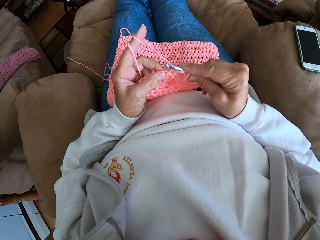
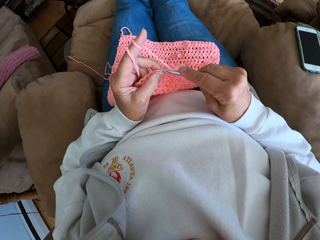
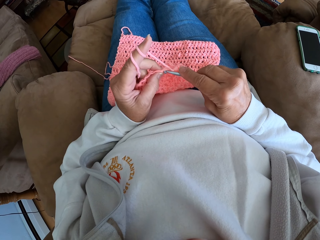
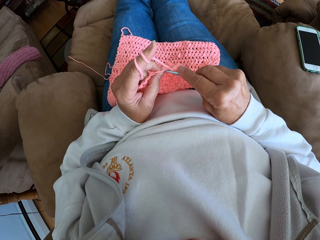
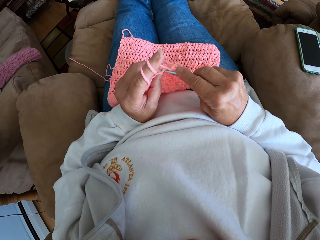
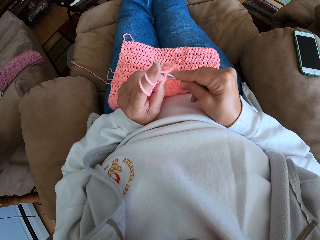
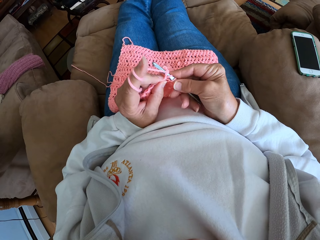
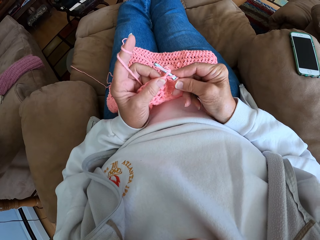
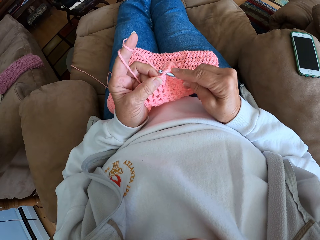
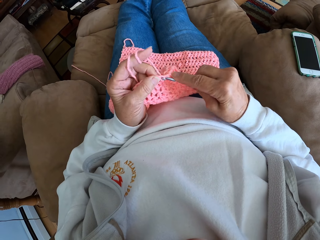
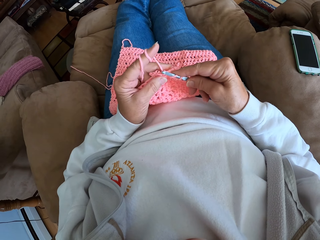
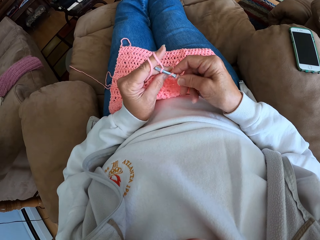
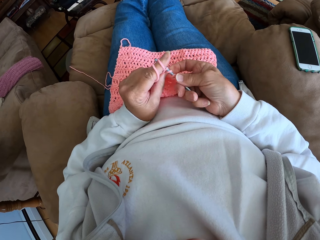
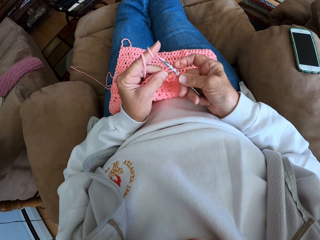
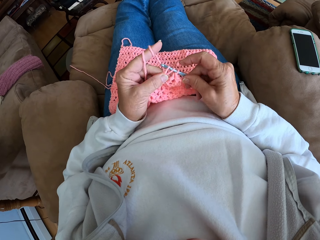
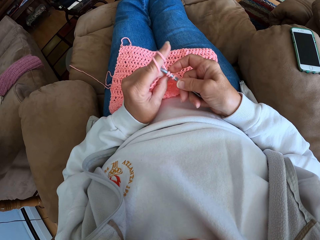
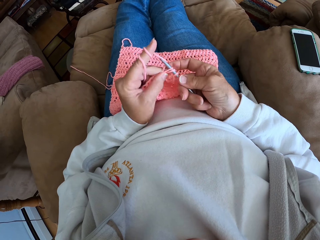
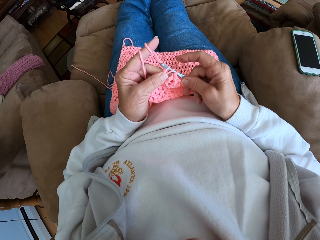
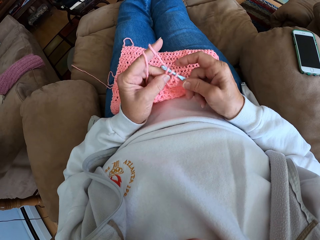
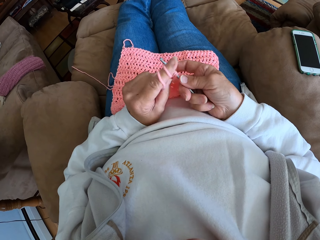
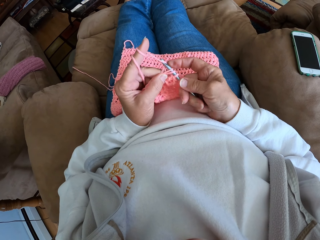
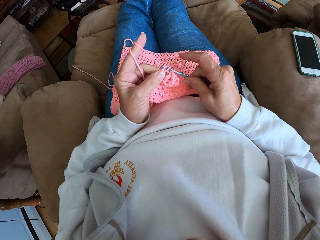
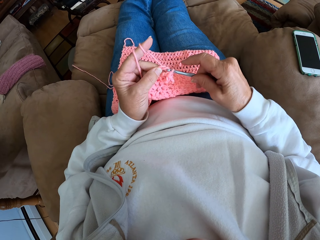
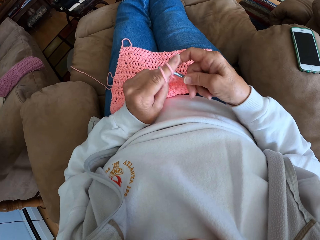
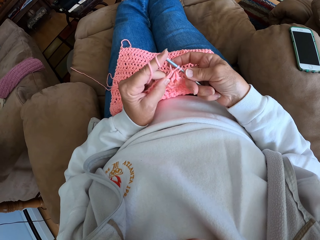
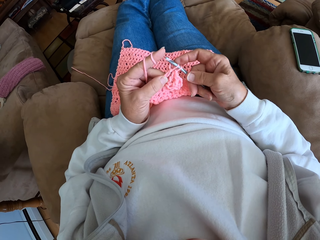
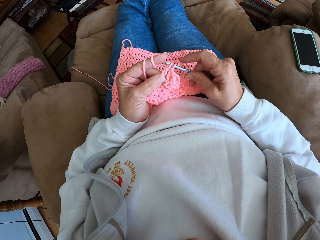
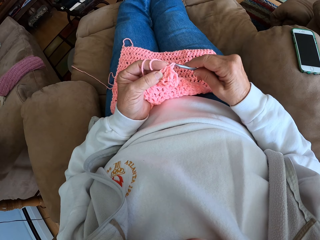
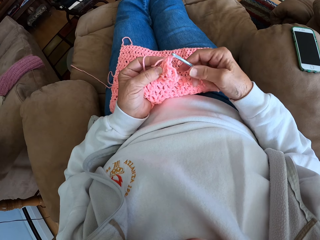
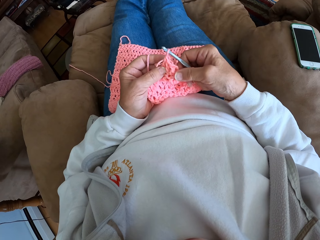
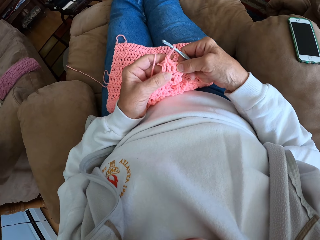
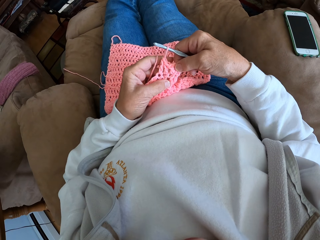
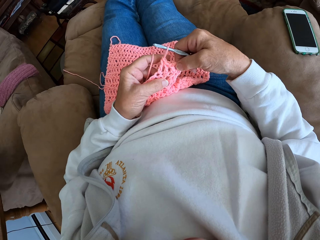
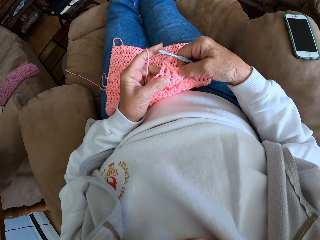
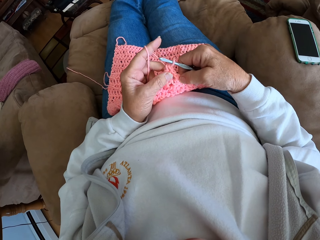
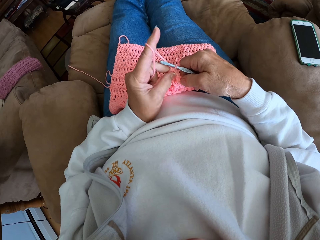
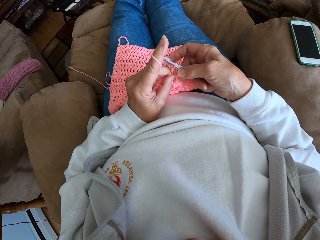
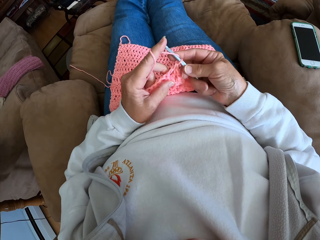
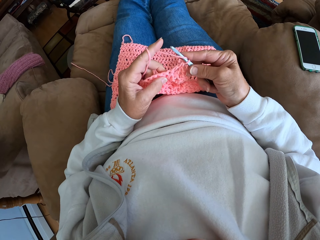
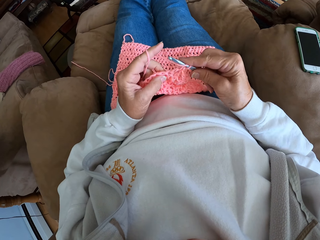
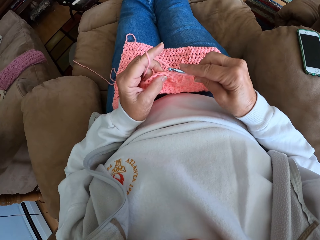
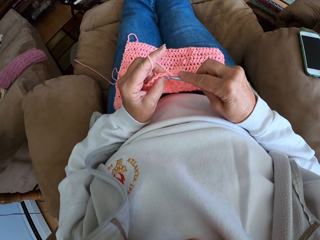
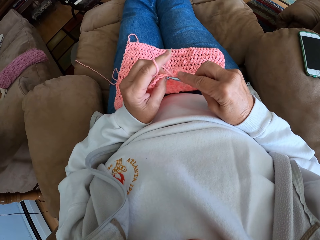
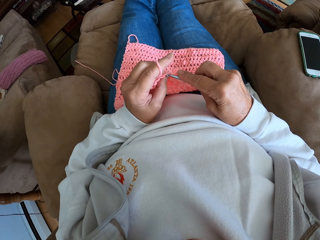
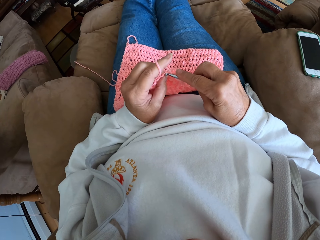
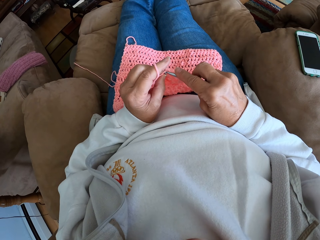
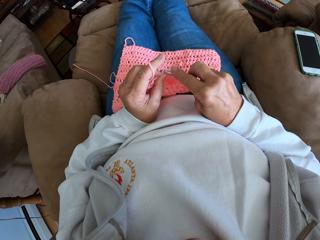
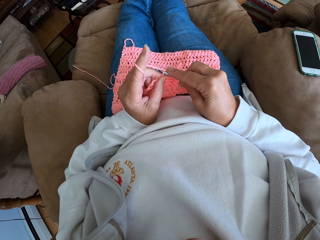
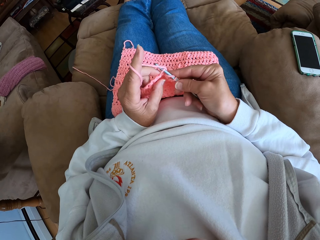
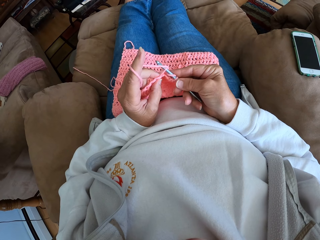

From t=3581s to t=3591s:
The camera wearer crochets the piece of cloth using the crochet hook.

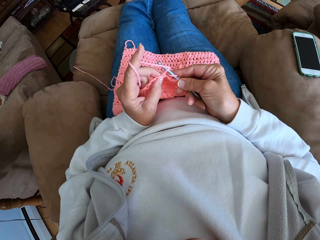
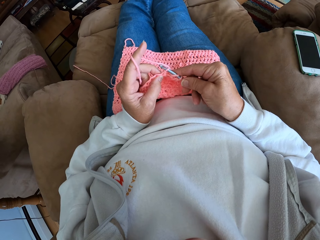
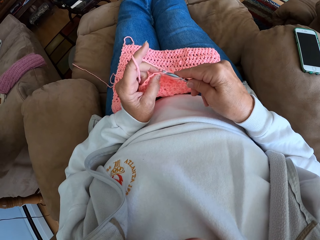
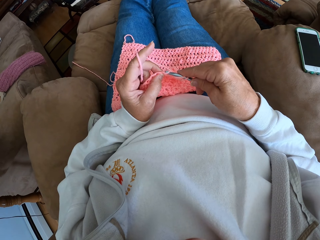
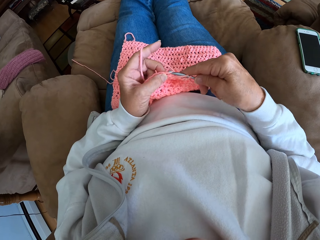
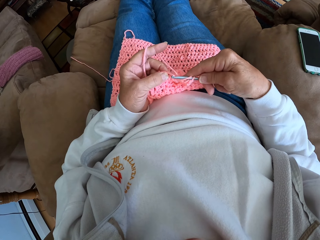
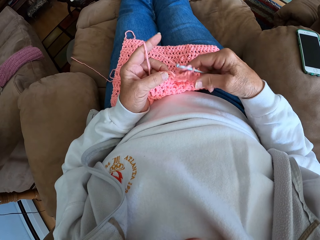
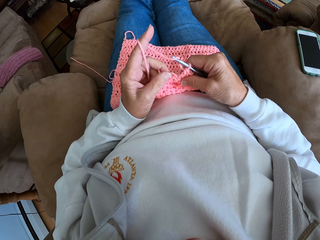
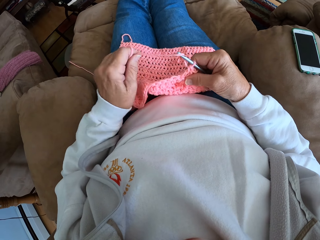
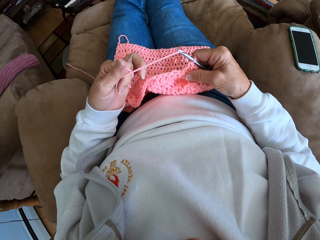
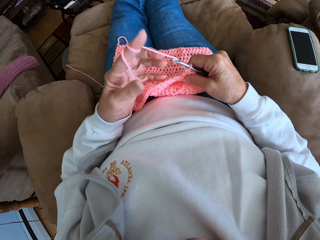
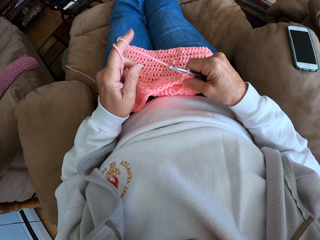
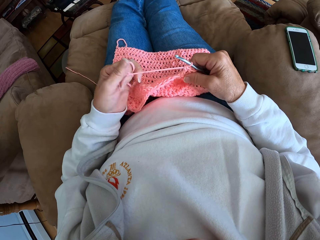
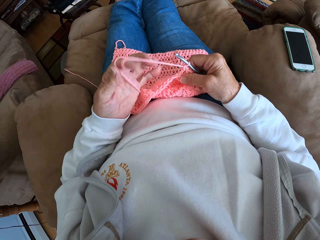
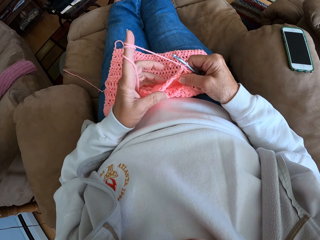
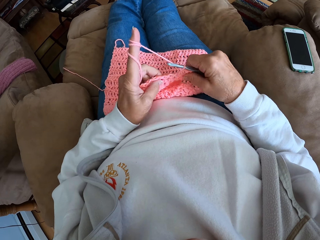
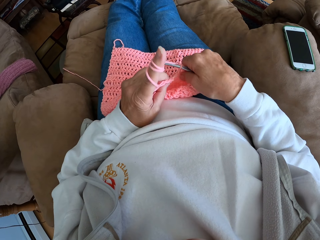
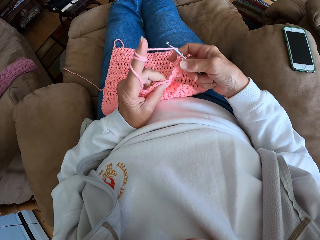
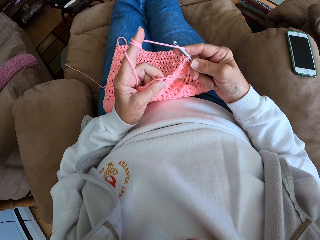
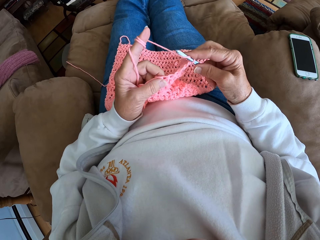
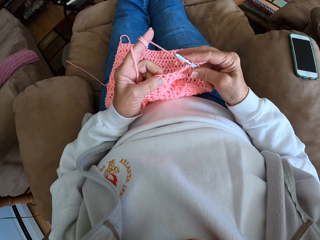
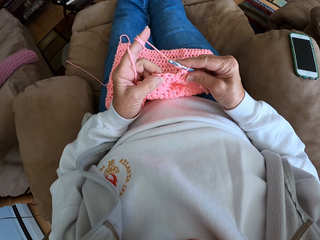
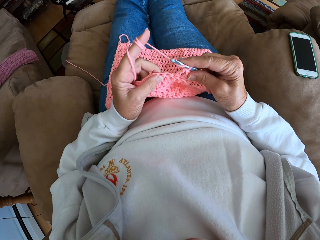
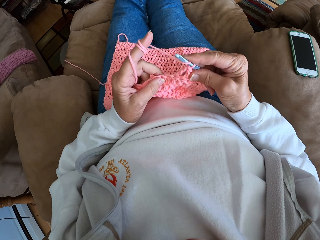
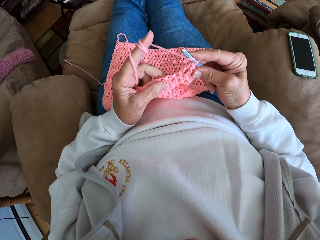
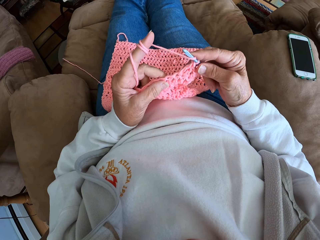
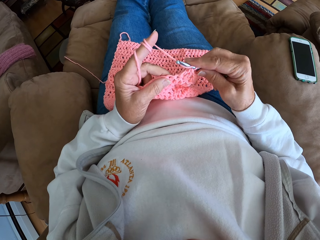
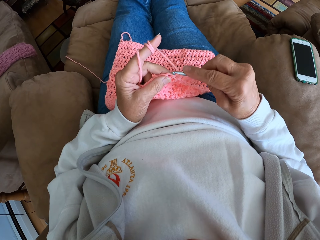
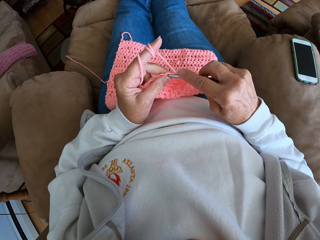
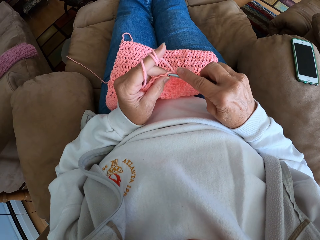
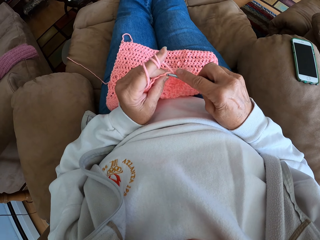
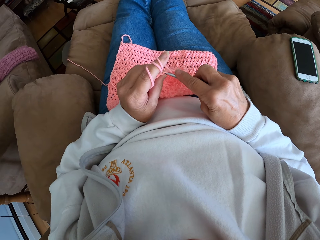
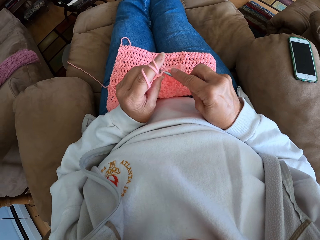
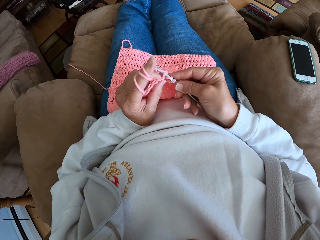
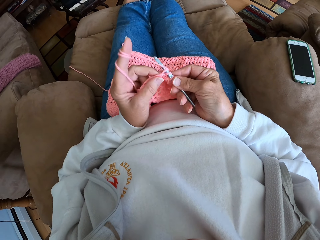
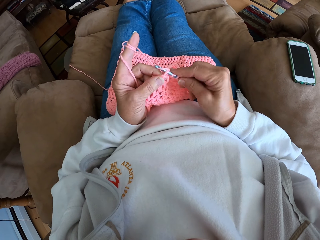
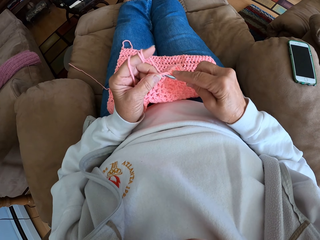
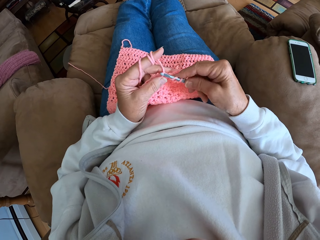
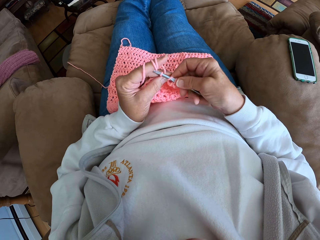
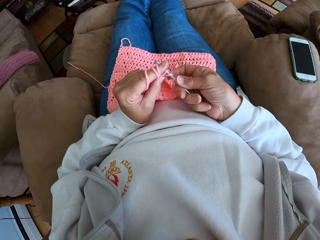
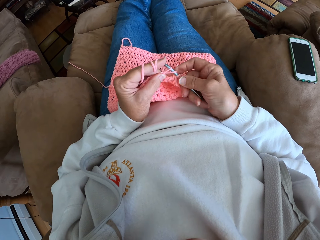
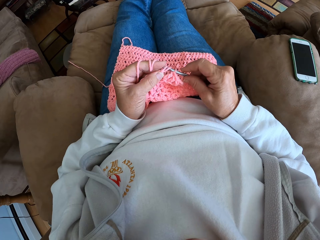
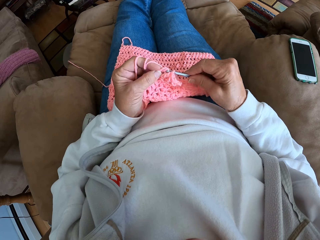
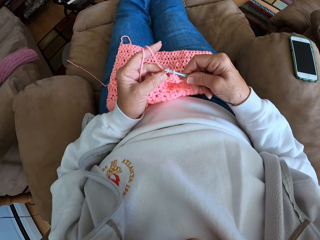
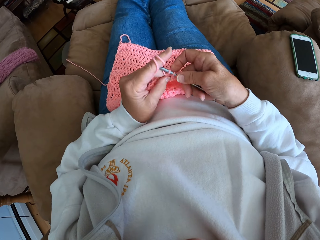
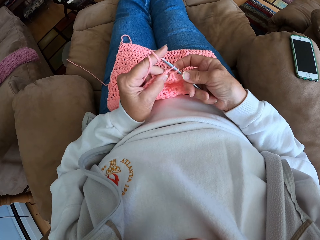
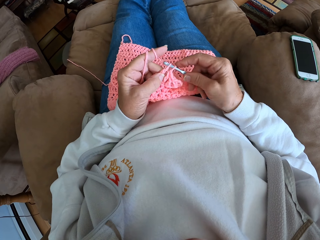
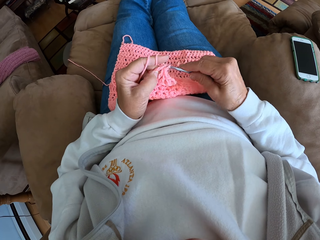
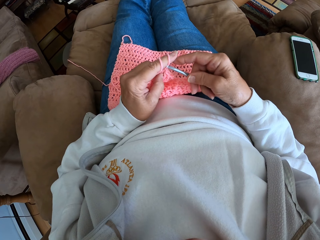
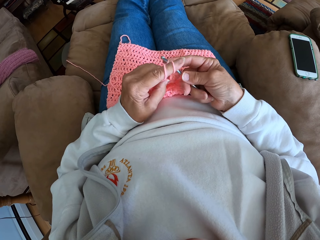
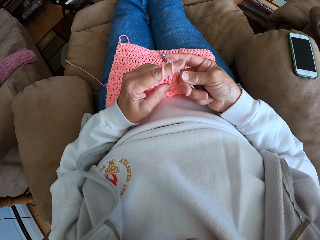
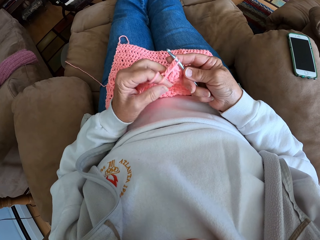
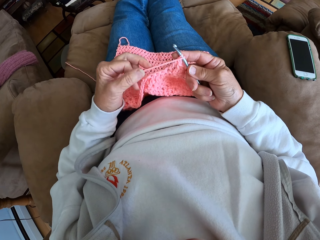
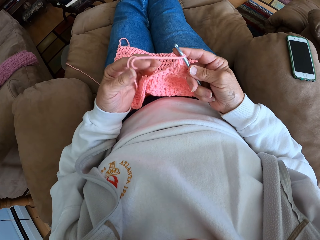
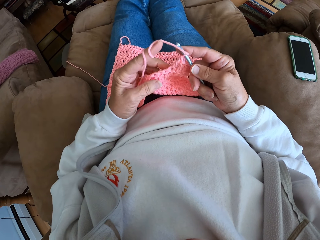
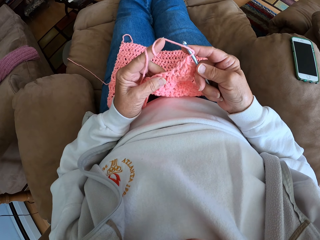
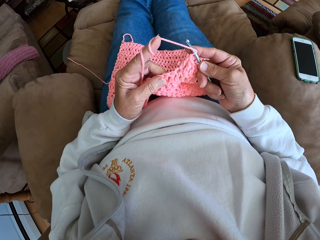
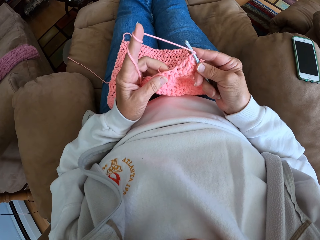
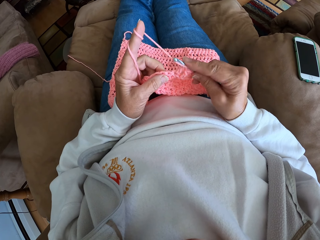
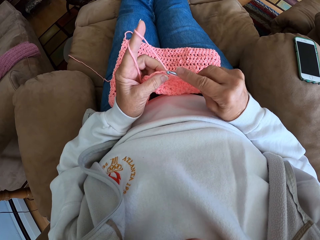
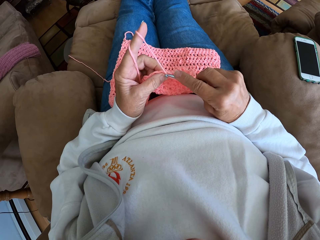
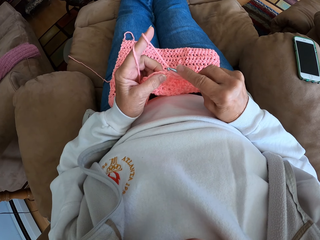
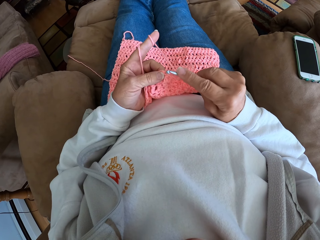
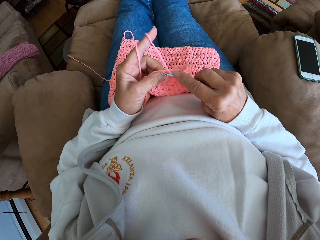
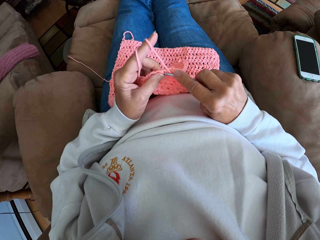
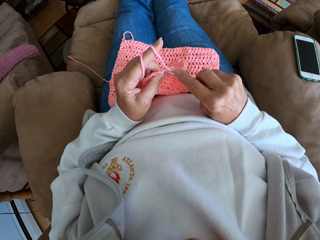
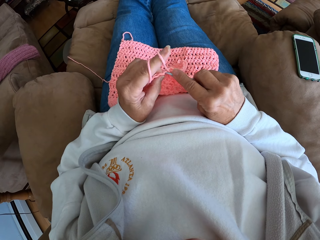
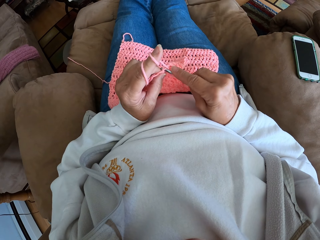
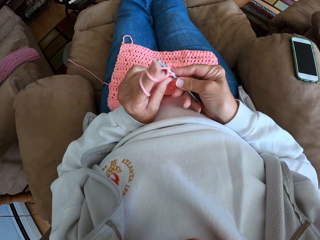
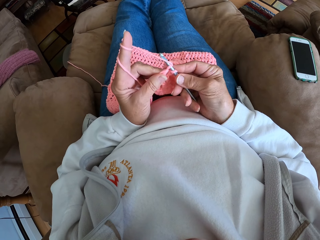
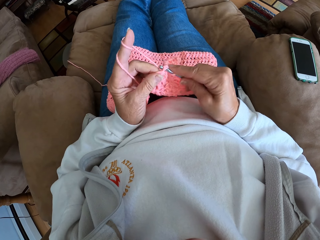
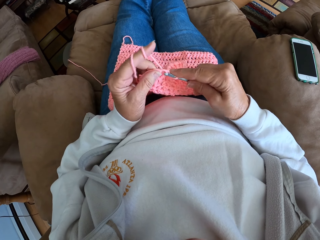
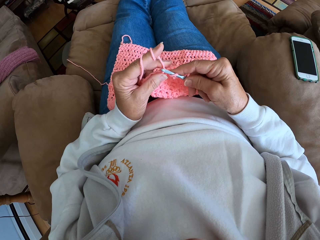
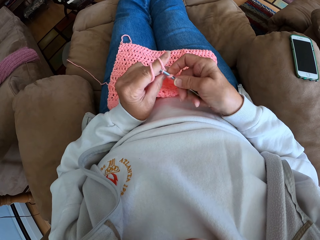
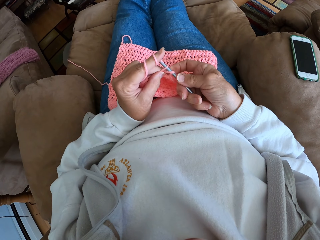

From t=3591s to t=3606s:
The camera wearer ties the yarn on the finger. They crochet the piece of cloth using the crochet hook. They tie the yarn on the finger. They crochet the piece of cloth using the crochet hook.
